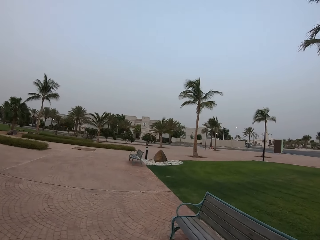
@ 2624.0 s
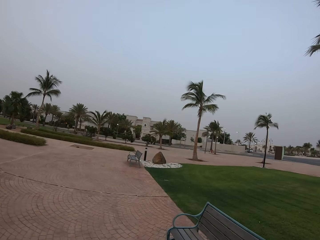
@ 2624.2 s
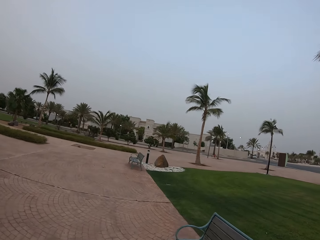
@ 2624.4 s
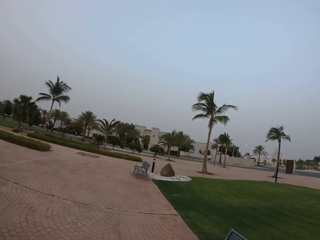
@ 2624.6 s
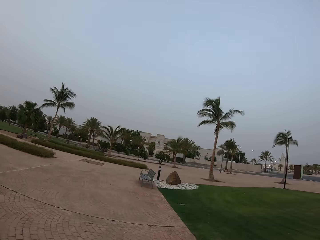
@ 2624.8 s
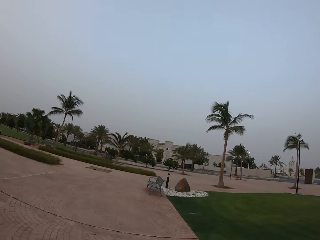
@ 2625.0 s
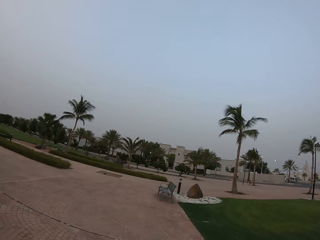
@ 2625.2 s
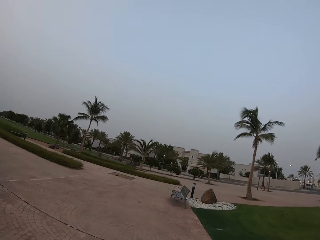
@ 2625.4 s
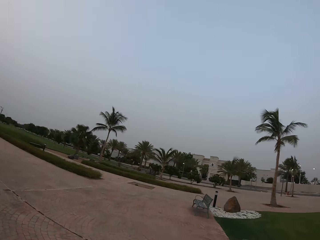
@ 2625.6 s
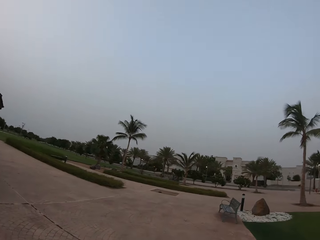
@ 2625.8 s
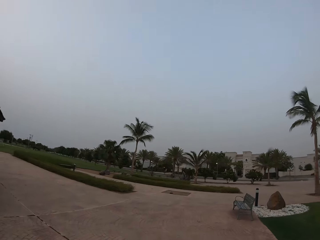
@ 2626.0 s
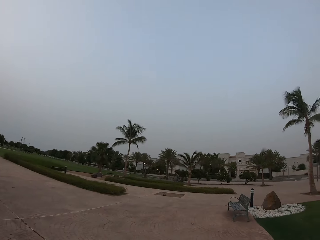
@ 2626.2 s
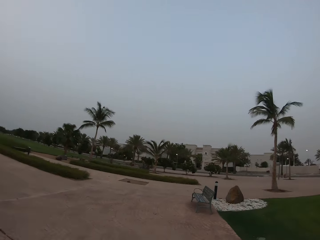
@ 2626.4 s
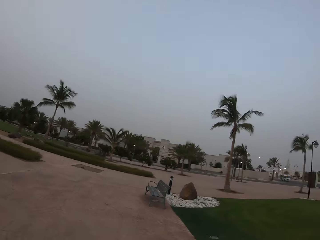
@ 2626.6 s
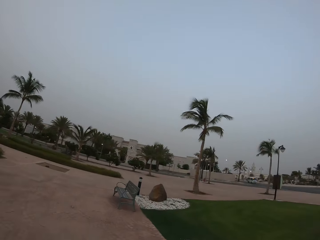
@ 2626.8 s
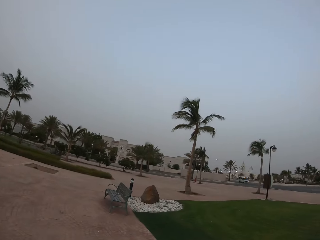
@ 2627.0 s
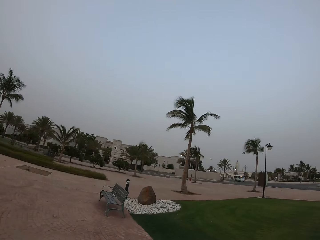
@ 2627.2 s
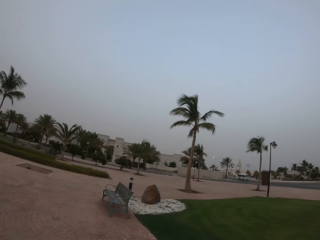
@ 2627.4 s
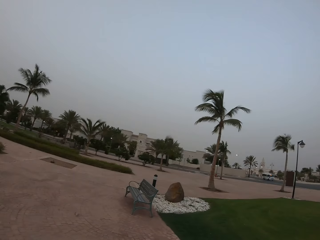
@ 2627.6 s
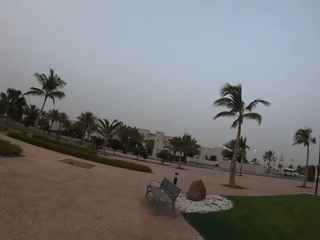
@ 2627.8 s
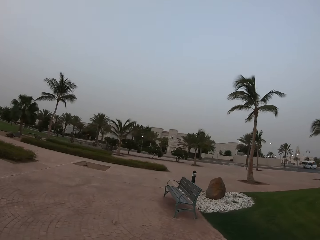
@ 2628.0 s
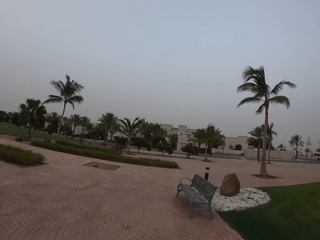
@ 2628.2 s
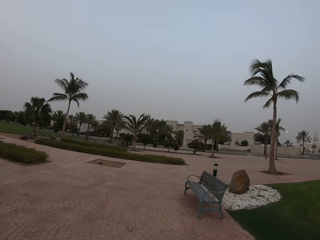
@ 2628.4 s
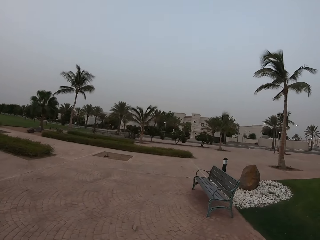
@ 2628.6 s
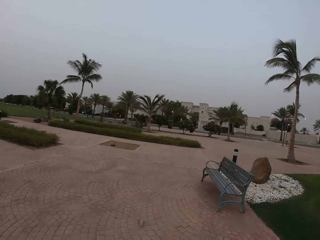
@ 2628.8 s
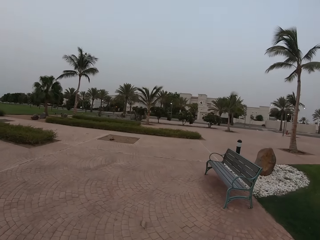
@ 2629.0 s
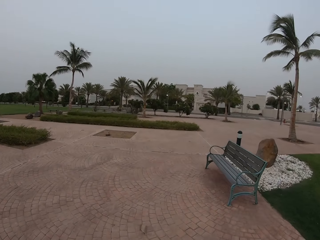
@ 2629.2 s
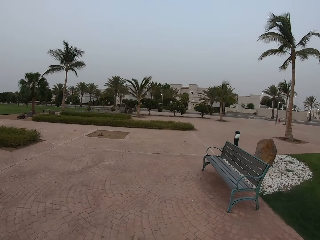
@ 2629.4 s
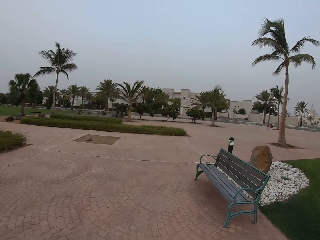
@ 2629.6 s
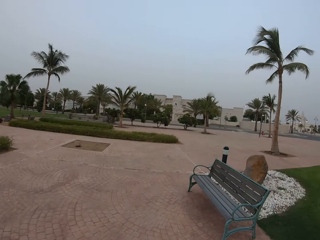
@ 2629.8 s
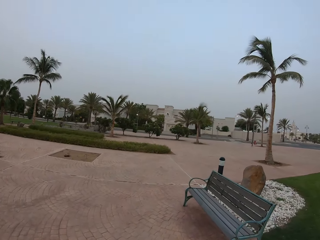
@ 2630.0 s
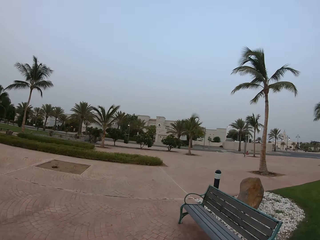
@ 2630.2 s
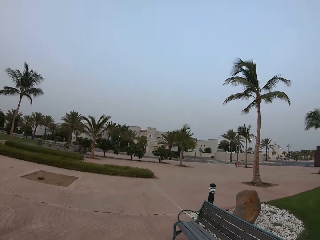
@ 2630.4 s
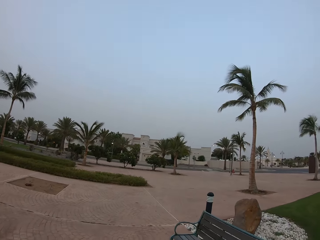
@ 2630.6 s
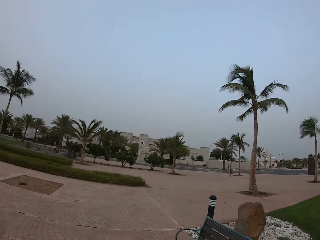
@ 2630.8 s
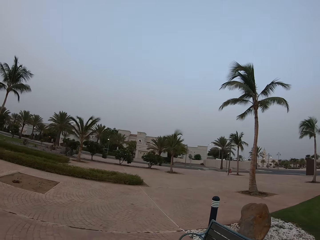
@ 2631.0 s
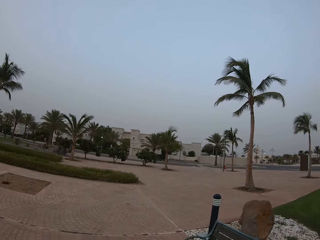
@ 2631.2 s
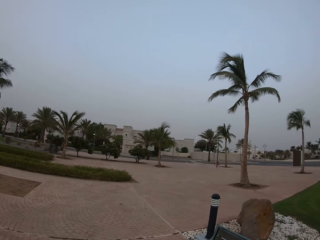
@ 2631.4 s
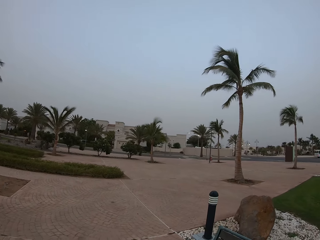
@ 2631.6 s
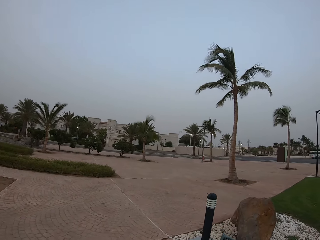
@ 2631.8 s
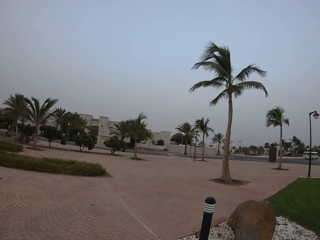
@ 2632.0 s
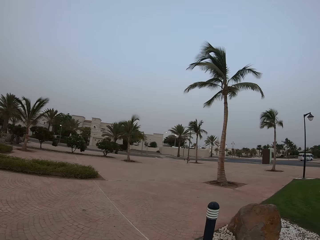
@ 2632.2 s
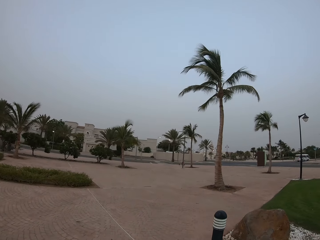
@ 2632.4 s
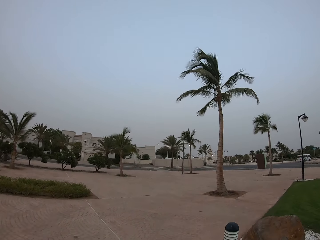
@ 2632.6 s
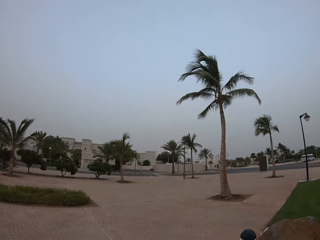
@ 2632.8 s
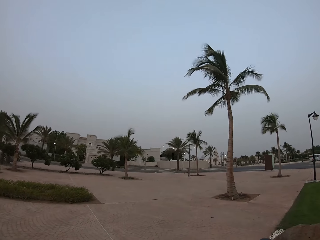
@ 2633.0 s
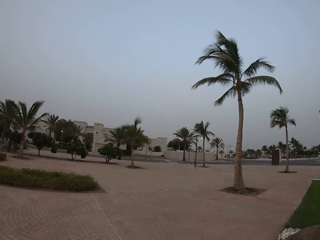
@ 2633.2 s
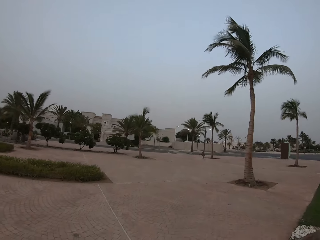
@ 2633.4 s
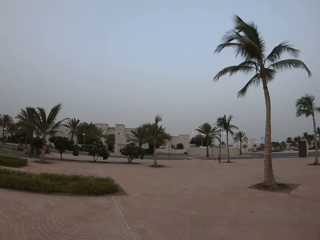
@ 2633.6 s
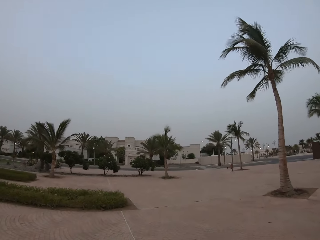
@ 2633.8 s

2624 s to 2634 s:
The camera wearer looks around. They walk around.

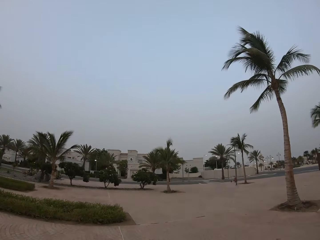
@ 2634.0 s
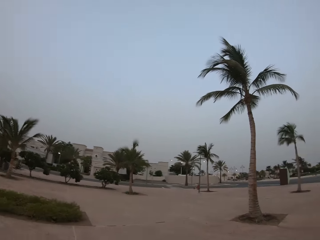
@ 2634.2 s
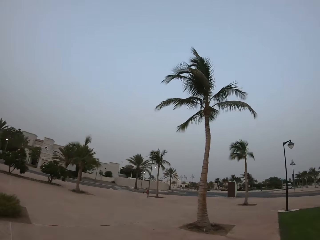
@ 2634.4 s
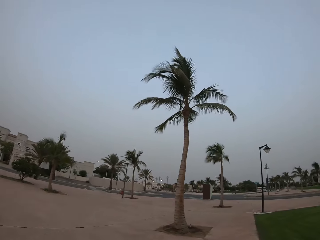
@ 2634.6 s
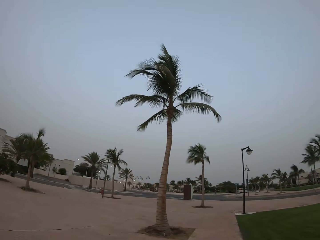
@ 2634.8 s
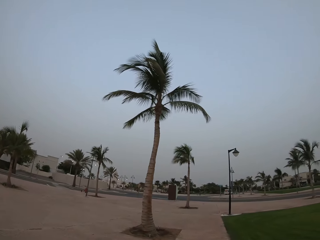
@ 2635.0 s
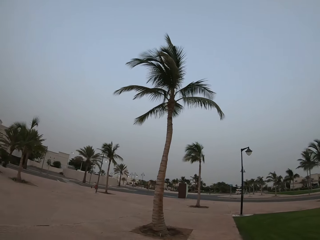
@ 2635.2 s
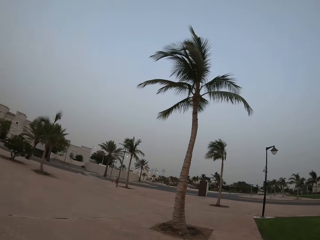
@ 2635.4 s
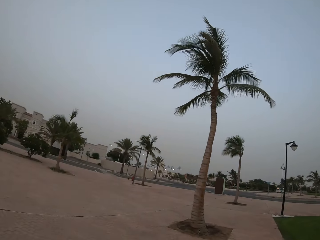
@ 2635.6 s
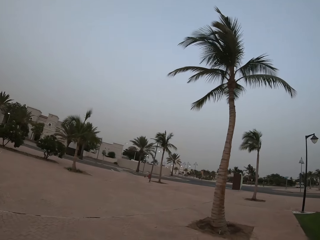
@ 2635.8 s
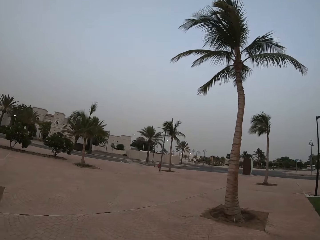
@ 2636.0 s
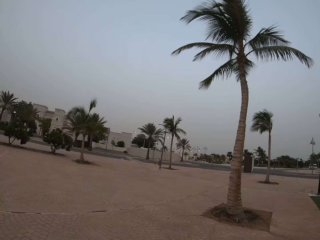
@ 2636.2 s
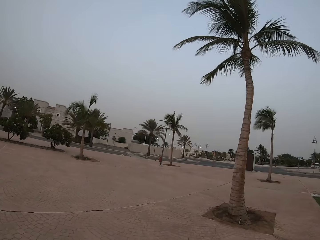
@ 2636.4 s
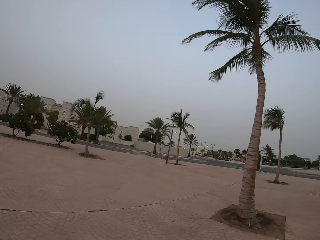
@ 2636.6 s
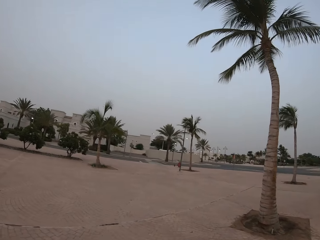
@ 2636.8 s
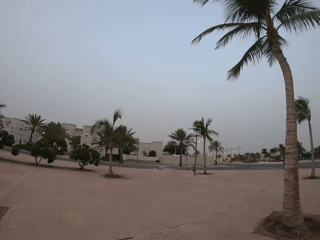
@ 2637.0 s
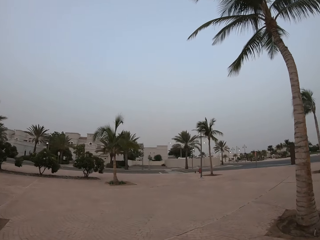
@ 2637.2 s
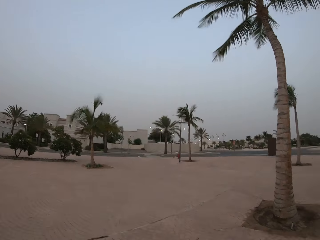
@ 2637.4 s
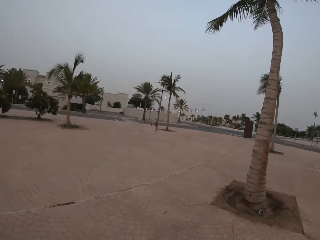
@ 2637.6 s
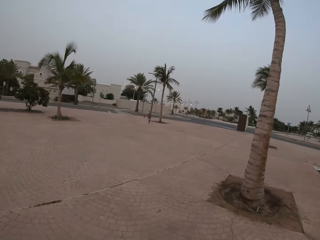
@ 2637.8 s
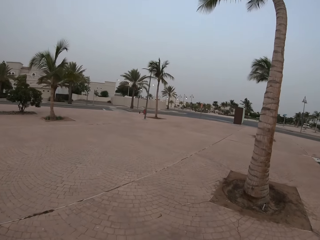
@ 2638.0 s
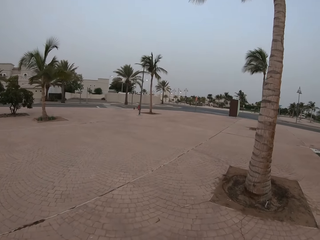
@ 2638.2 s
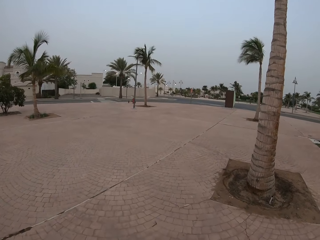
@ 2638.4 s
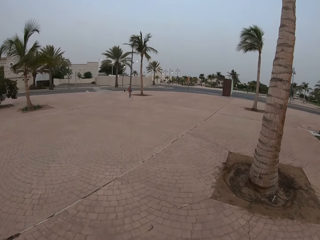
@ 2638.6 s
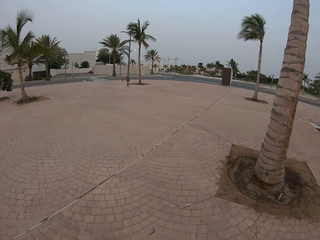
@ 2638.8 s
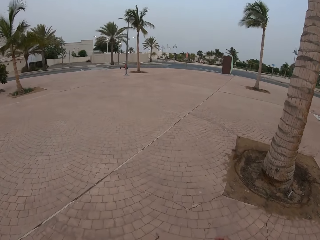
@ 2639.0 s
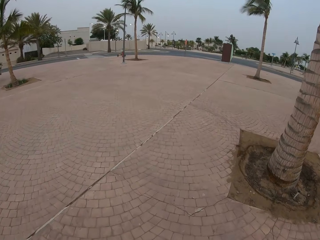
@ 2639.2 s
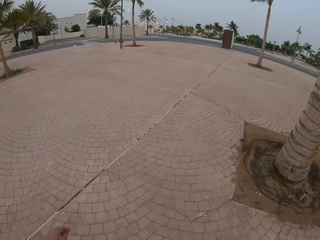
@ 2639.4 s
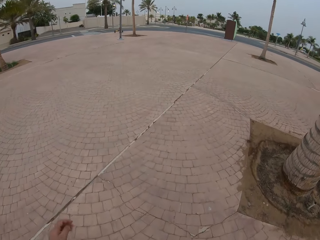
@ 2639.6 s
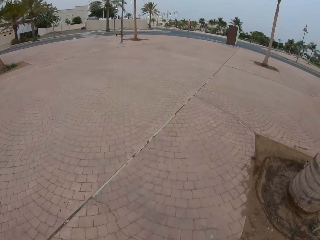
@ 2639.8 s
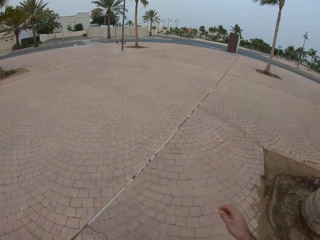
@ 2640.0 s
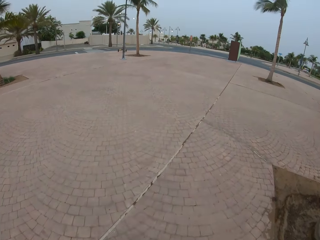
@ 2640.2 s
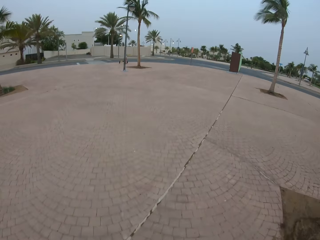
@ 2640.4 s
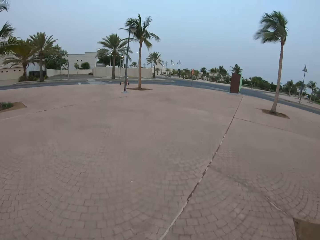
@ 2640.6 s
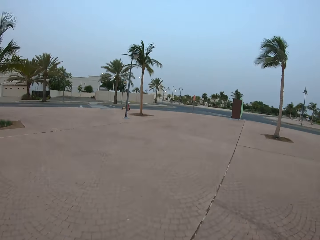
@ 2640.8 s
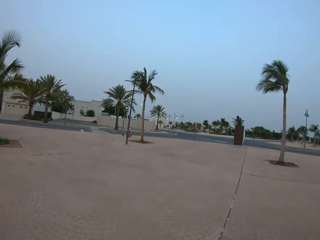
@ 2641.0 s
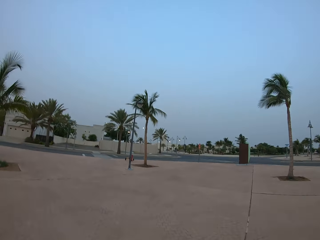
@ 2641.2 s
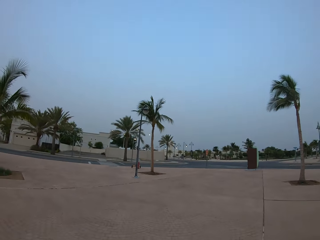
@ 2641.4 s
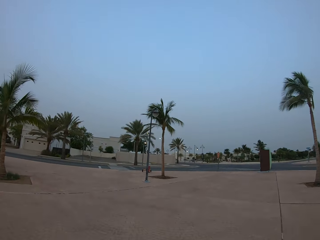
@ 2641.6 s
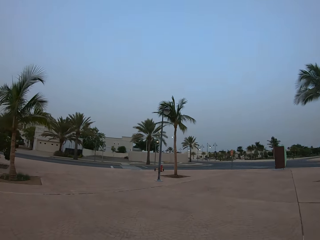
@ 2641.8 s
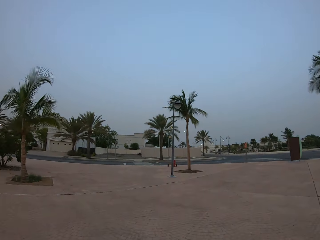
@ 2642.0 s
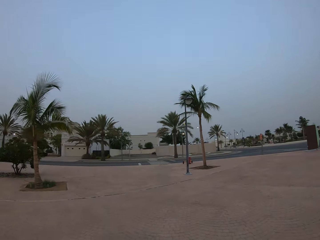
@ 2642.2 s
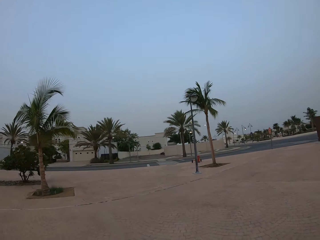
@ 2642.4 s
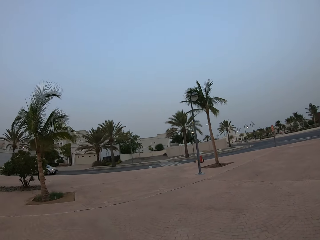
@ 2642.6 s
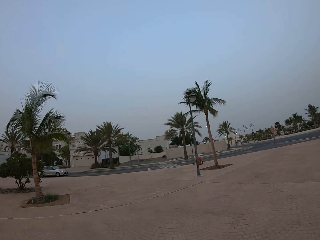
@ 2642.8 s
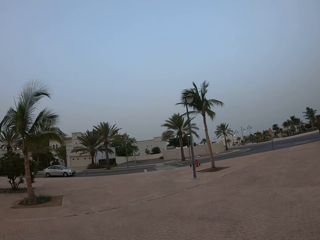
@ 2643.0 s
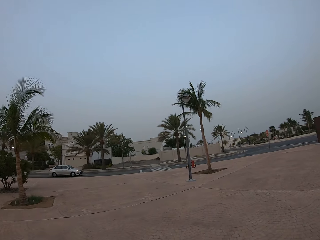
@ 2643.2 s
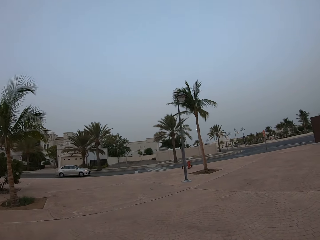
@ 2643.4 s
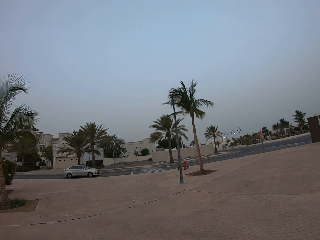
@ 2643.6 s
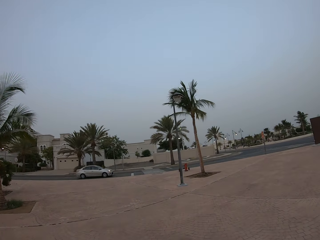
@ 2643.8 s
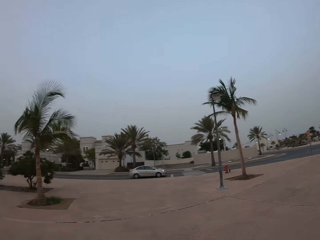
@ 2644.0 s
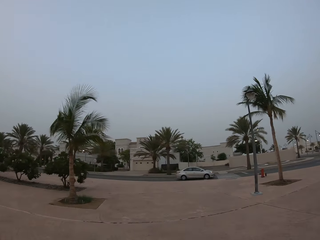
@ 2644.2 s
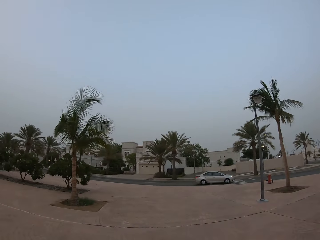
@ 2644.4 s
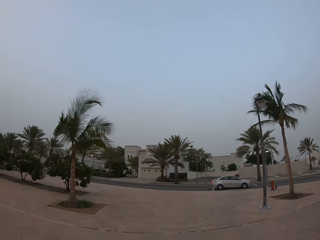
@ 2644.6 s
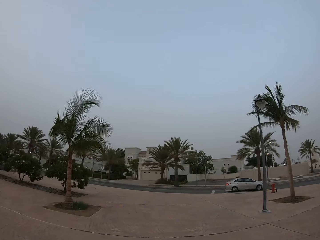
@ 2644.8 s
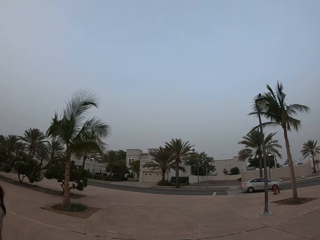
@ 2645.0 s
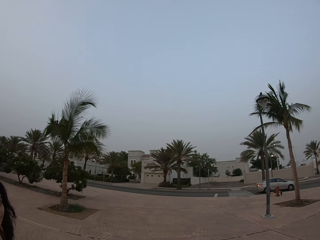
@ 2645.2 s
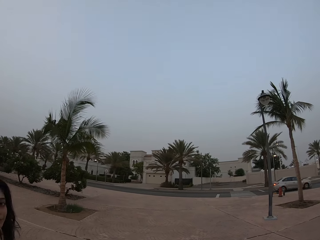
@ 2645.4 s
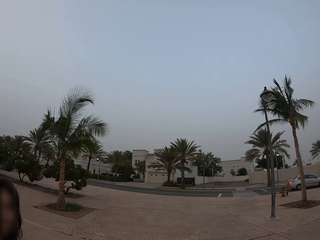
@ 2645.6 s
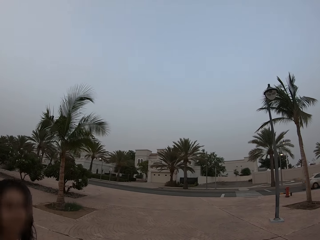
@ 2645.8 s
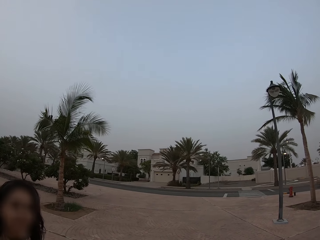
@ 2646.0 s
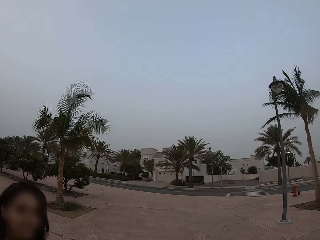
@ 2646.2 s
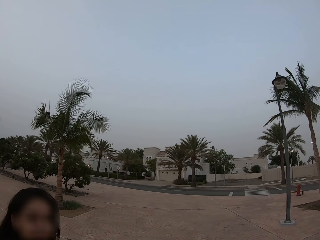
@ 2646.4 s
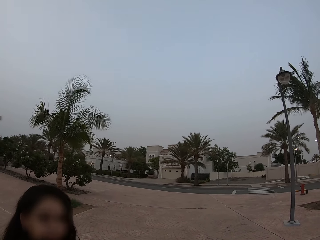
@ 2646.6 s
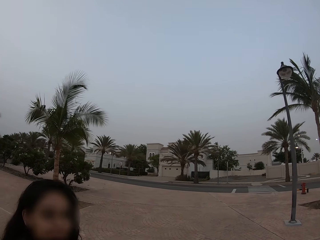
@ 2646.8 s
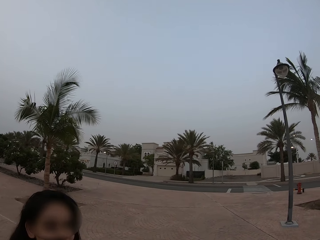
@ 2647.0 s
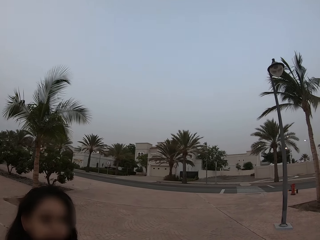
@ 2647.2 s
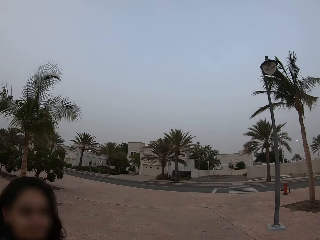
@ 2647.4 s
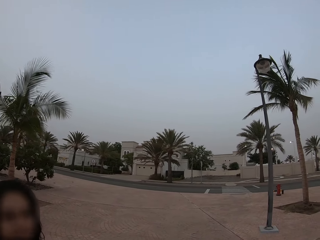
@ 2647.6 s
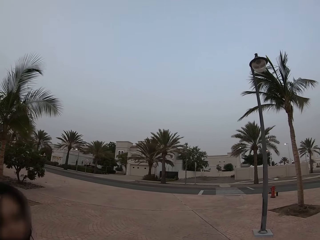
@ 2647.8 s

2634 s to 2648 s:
The camera wearer looks around. They walk around. A woman walks.
